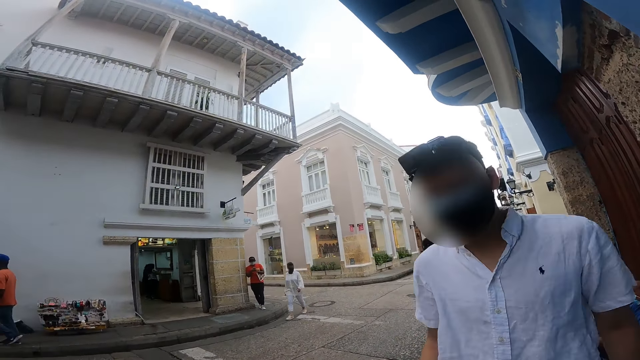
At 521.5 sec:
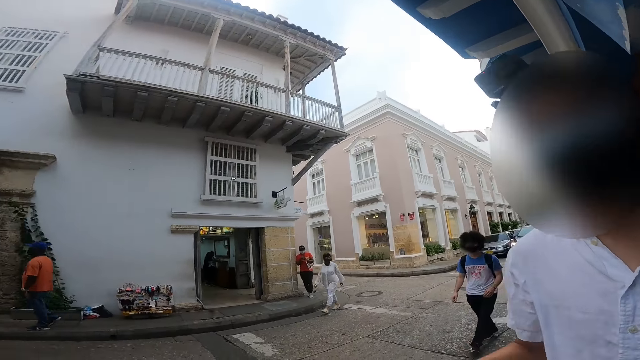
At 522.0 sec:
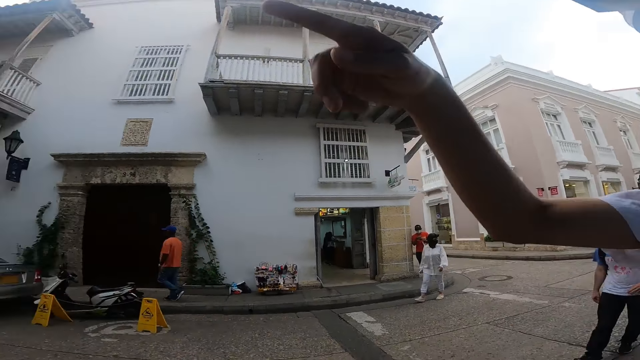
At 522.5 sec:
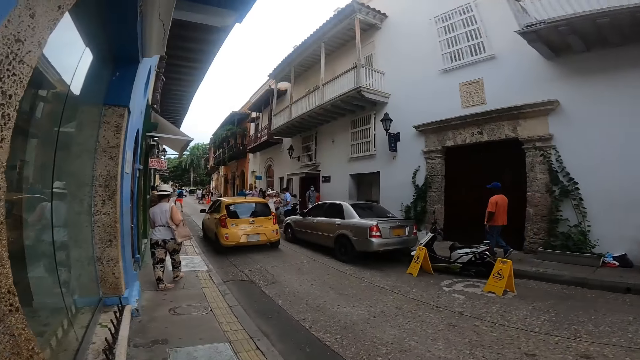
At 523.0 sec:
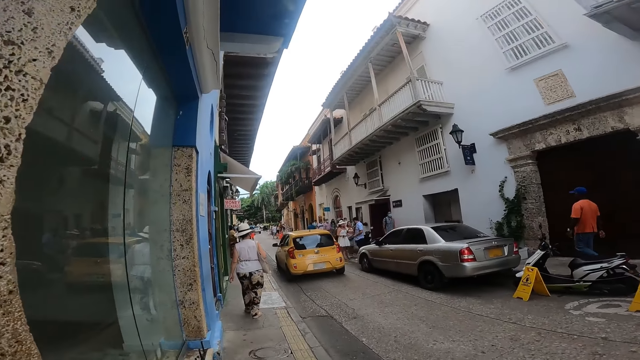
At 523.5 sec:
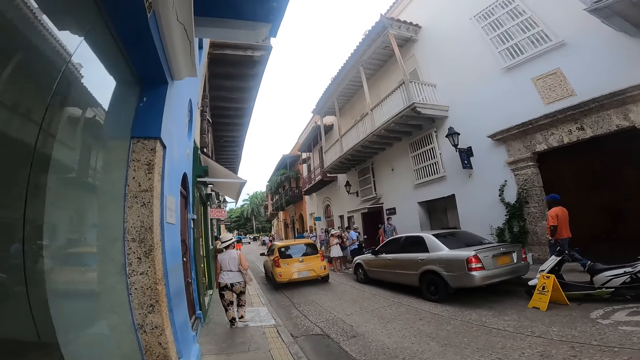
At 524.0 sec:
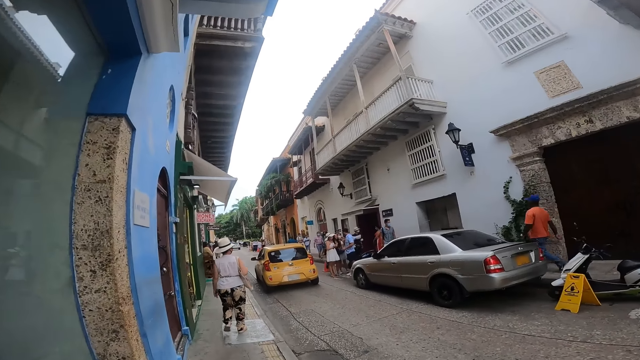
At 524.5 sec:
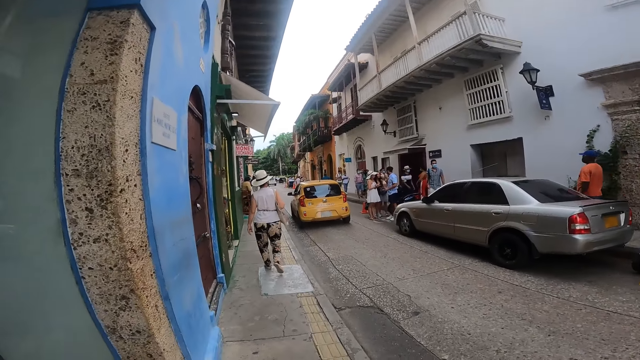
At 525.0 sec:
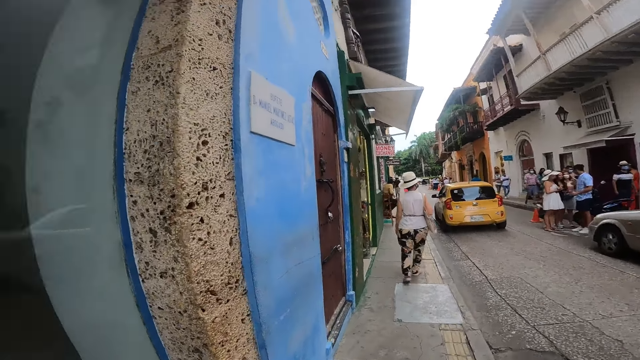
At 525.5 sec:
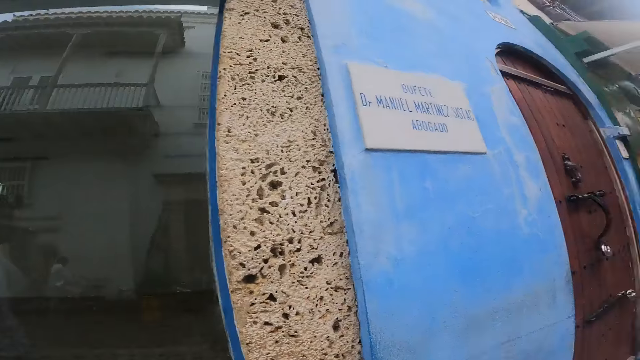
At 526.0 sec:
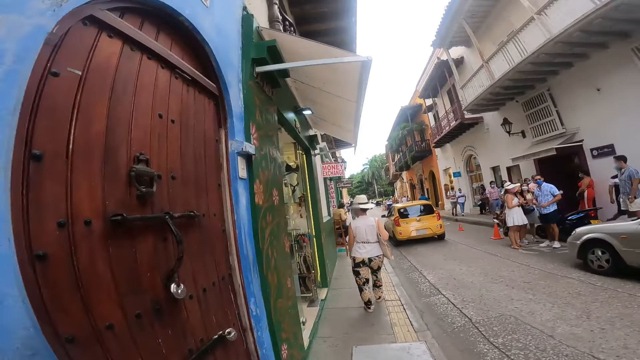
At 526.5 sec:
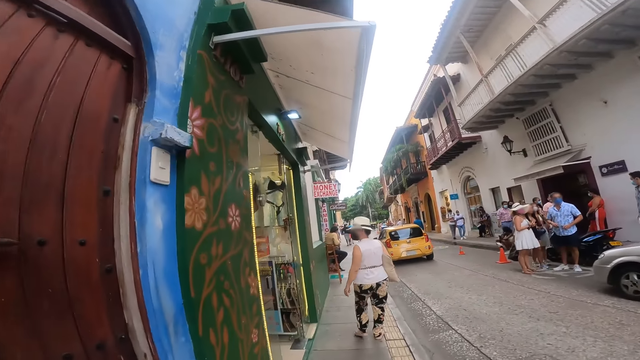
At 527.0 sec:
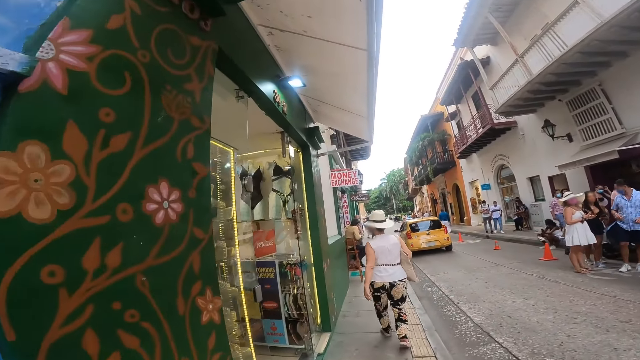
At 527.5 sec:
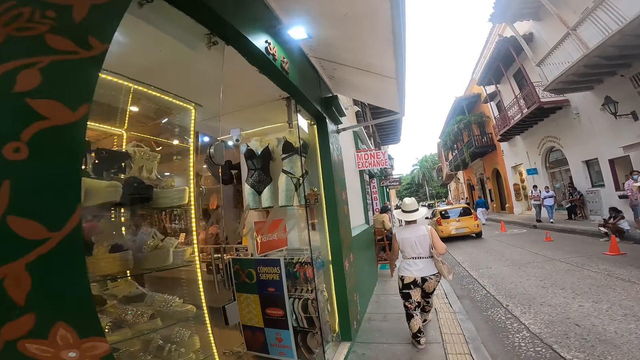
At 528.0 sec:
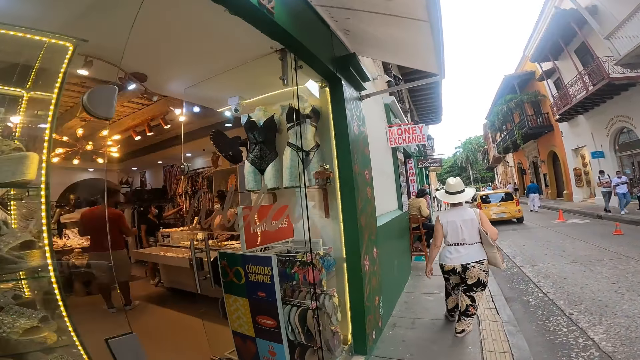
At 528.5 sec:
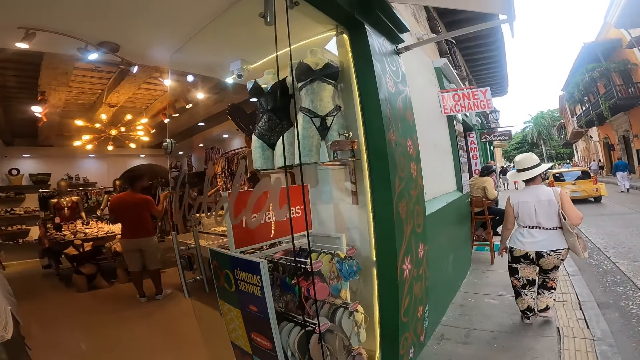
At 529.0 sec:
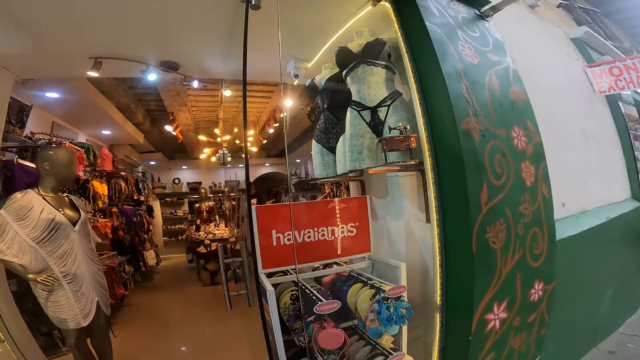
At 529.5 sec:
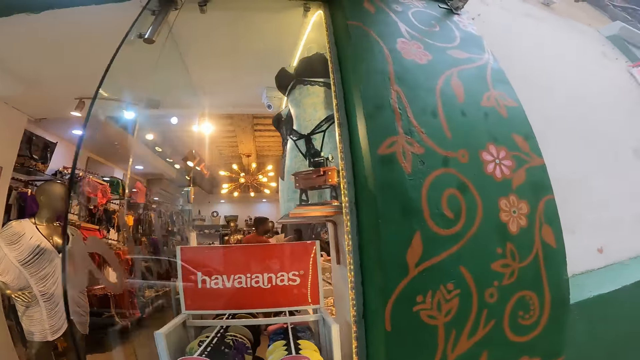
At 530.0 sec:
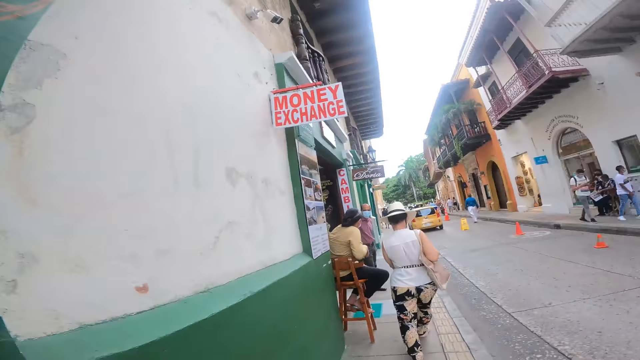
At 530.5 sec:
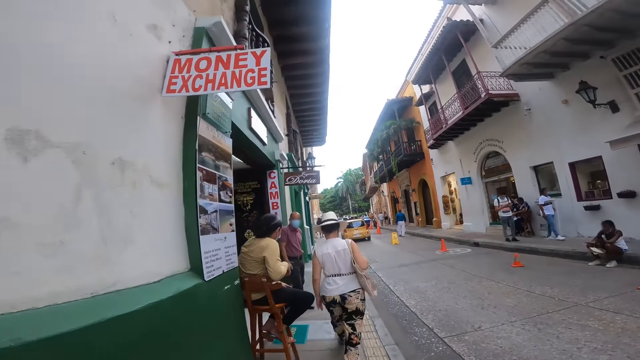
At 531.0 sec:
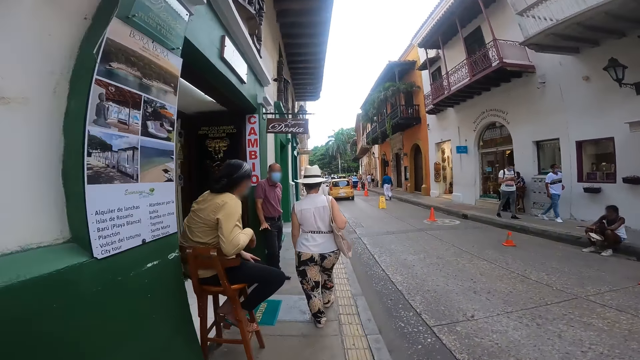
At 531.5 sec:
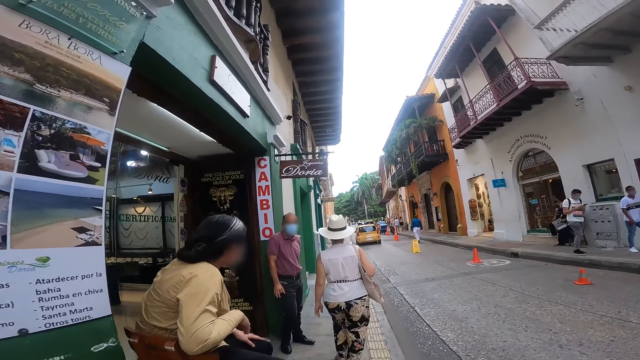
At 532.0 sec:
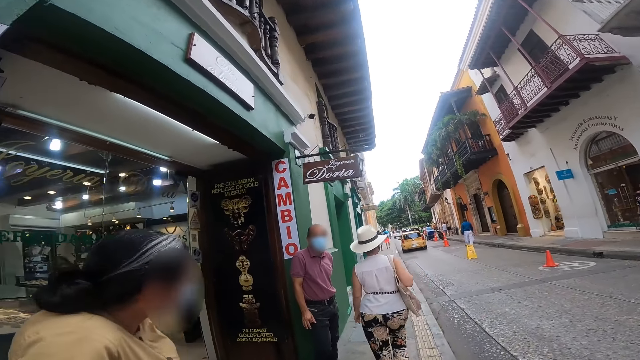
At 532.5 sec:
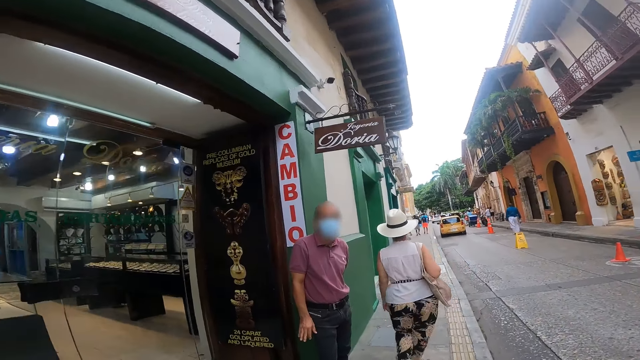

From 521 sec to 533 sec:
A woman walks on the road. A man walks on the road. The camera wearer stretches the hand. Another man gesticulates with his right hand. The camera wearer walks on the pavement.

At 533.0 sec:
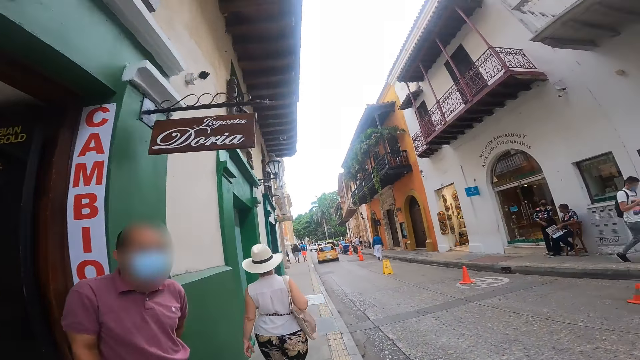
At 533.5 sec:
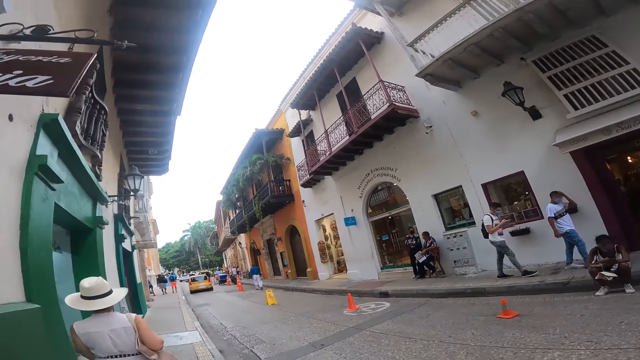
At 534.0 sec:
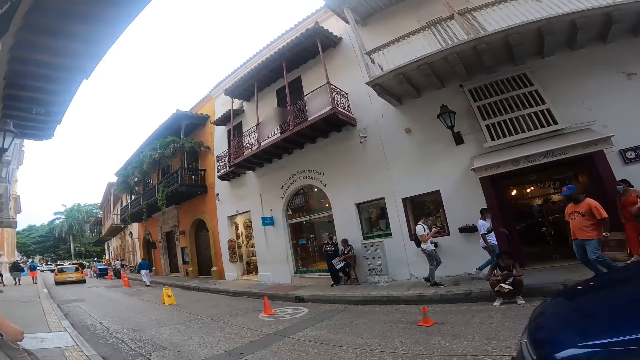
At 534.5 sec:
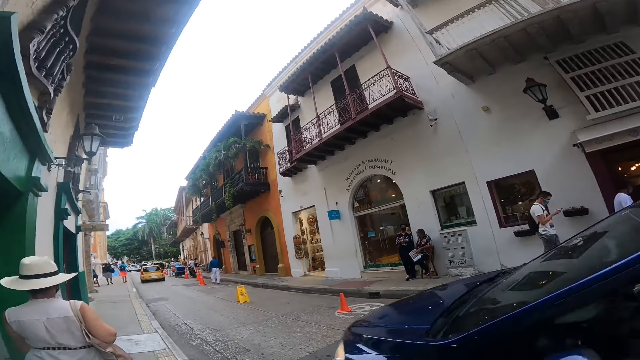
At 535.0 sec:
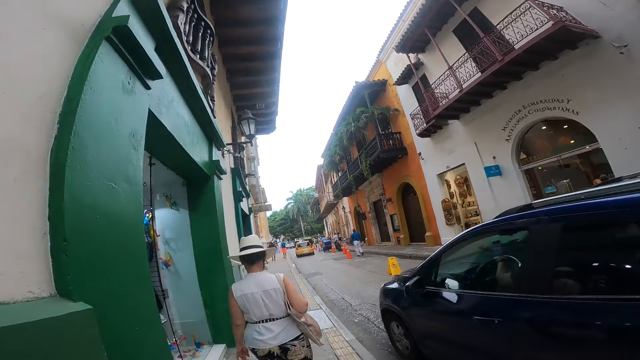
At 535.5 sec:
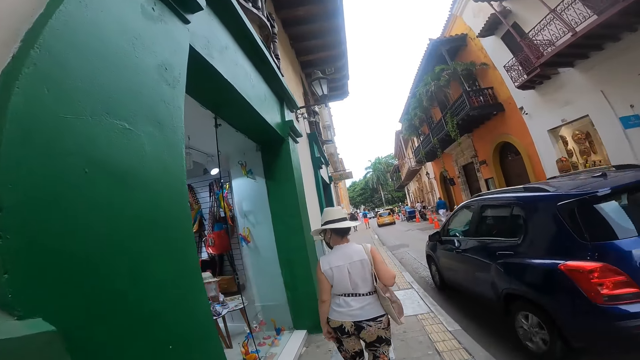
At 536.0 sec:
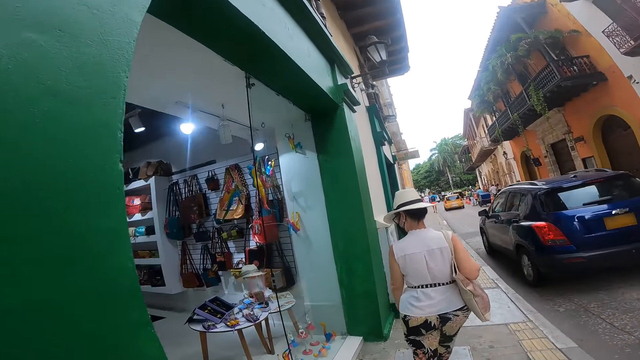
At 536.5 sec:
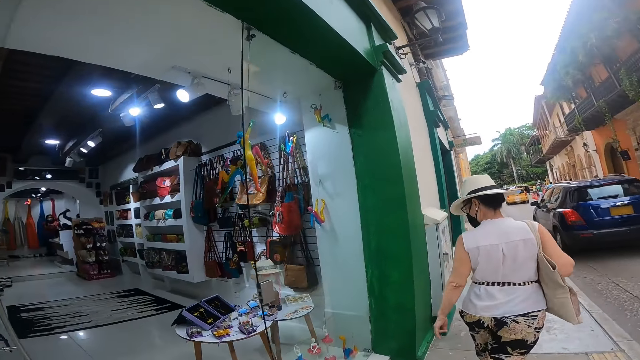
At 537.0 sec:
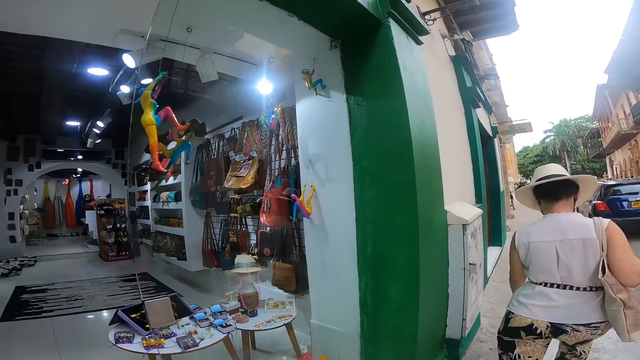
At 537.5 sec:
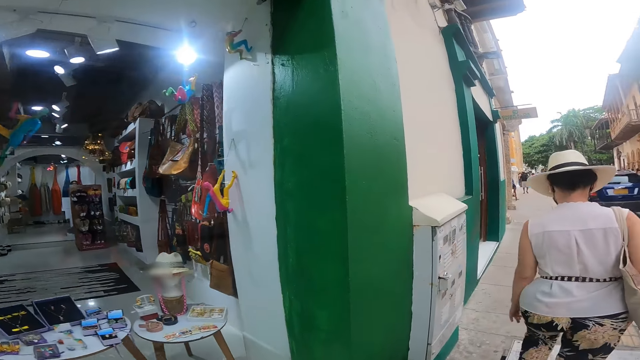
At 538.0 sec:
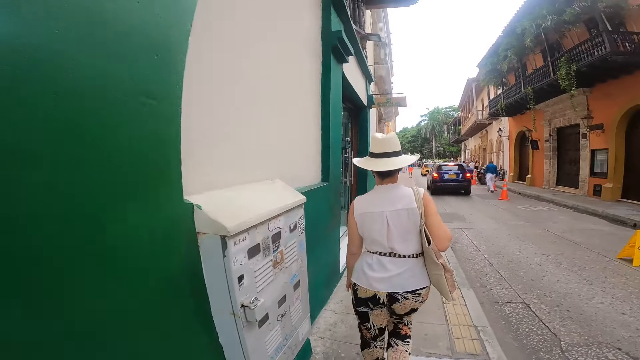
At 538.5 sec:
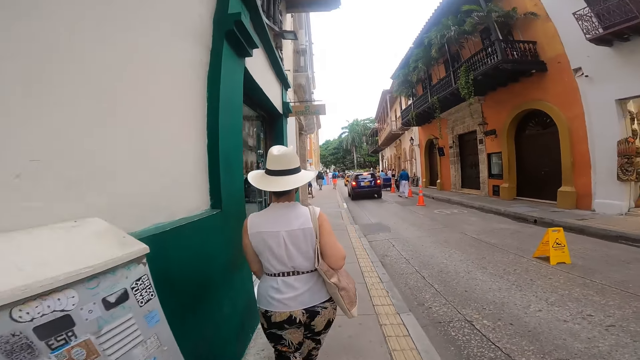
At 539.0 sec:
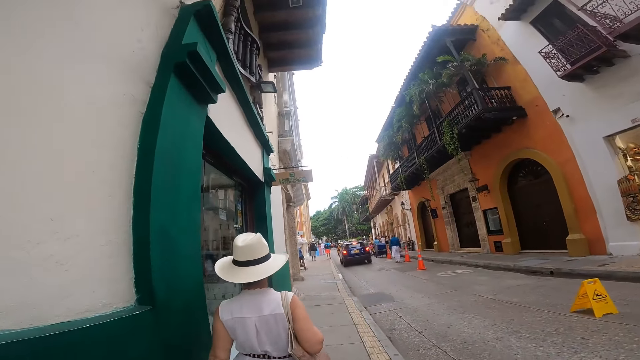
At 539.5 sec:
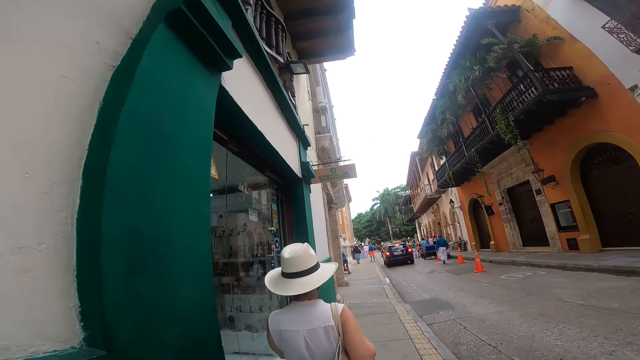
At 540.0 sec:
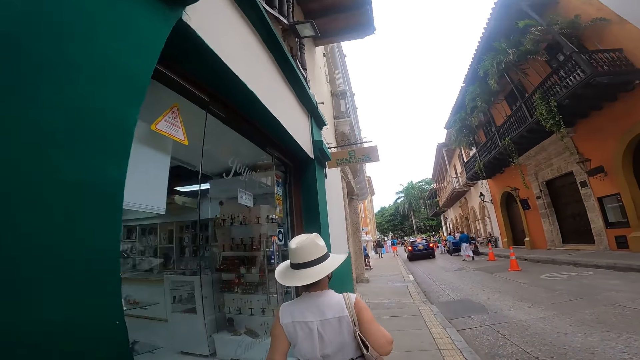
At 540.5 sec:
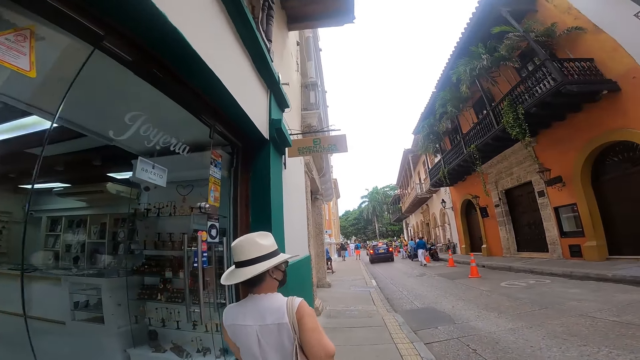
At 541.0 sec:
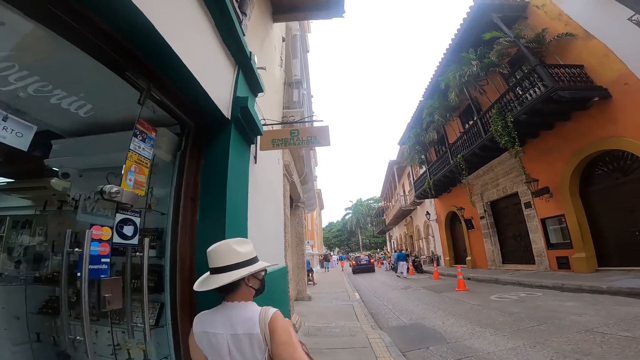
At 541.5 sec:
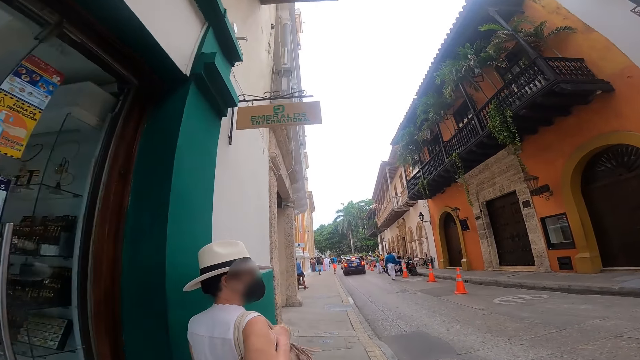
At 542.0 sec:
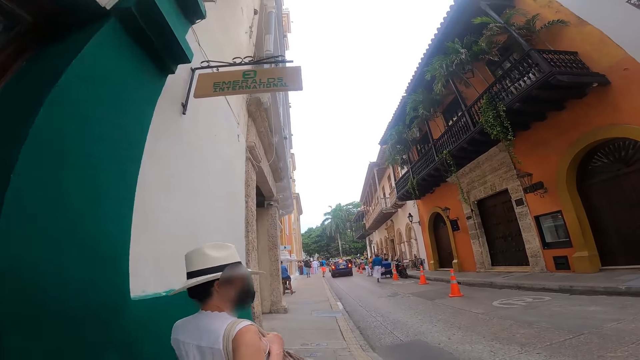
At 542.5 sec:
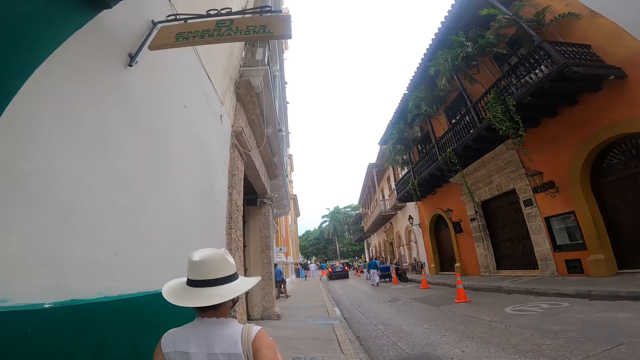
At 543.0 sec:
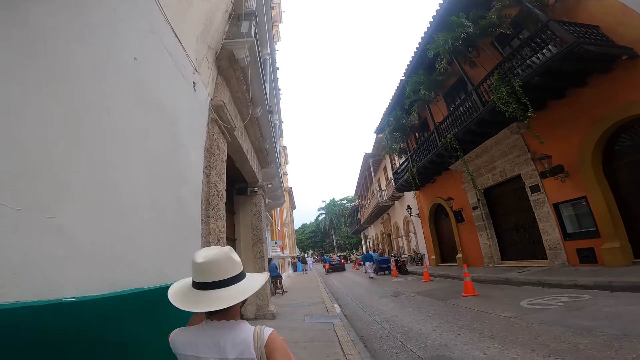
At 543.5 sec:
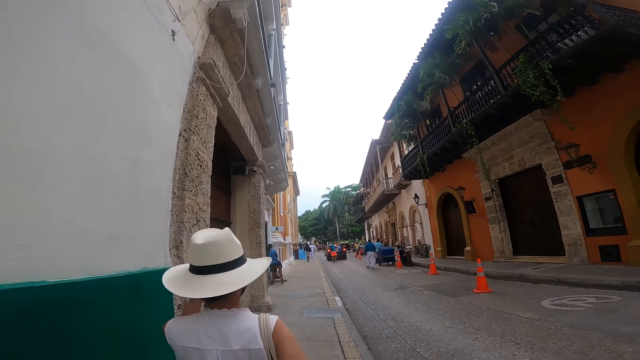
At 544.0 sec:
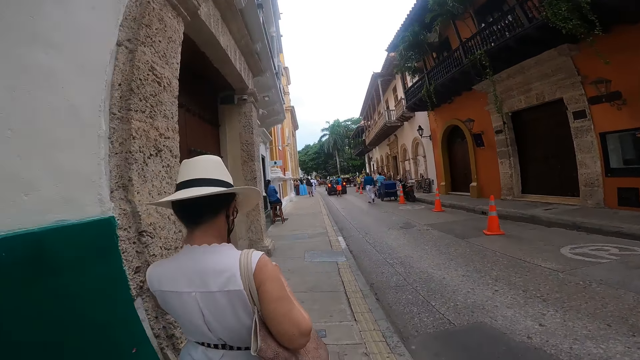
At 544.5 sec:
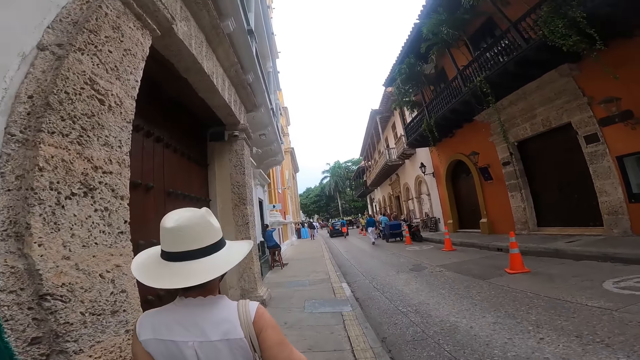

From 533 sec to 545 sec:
A blue car drives past the camera wearer.
